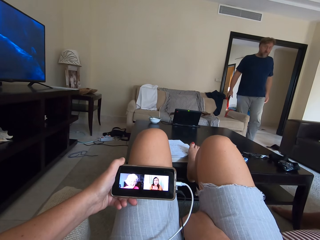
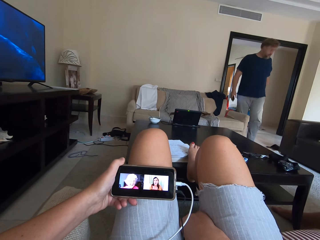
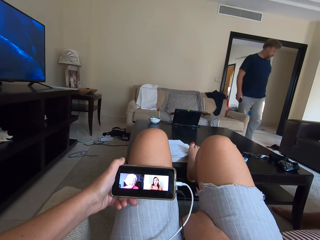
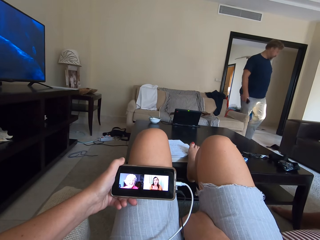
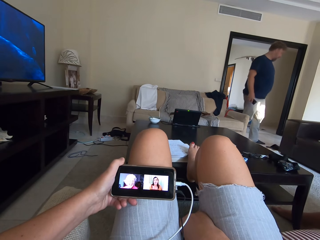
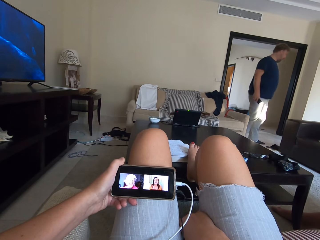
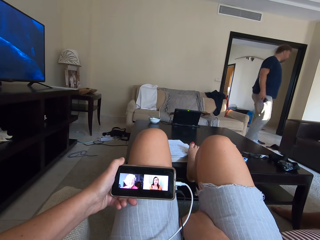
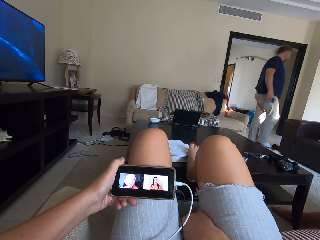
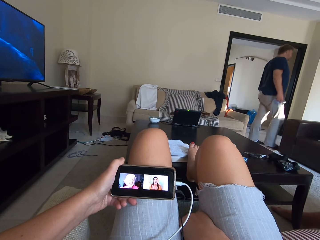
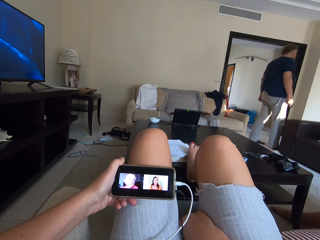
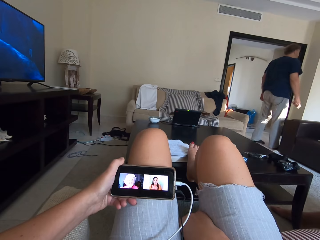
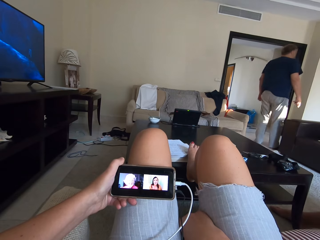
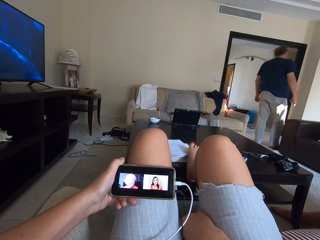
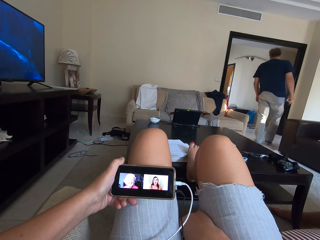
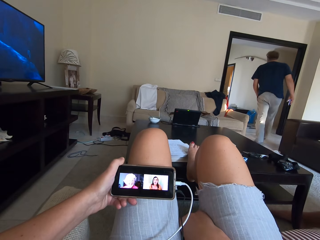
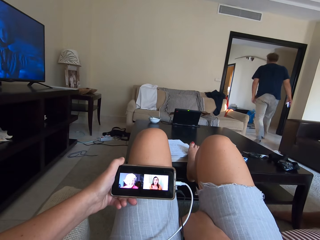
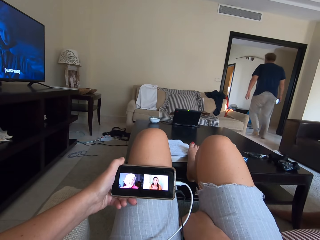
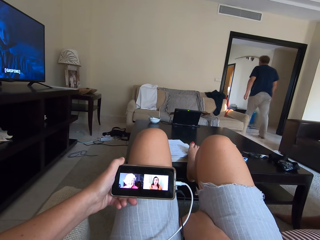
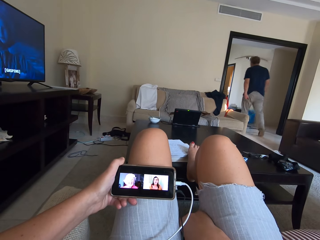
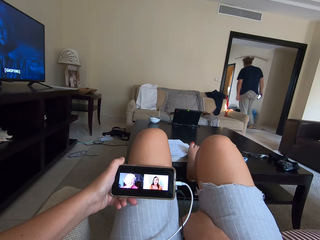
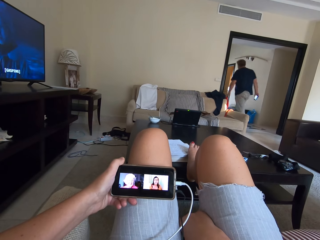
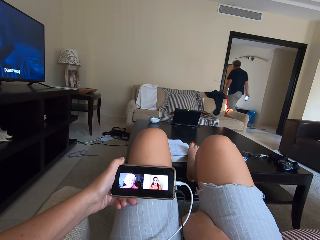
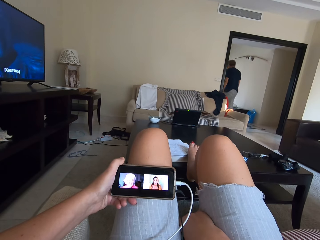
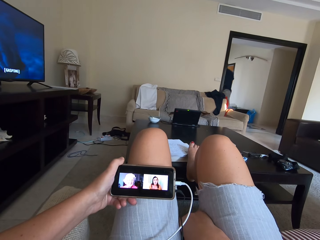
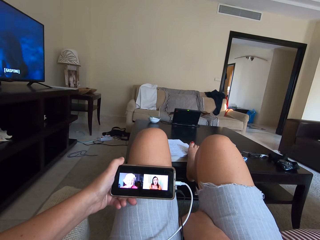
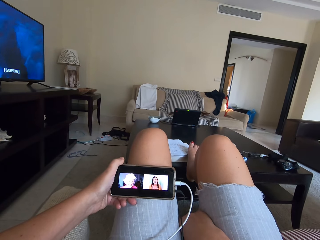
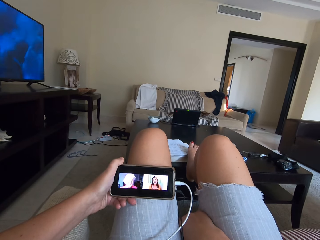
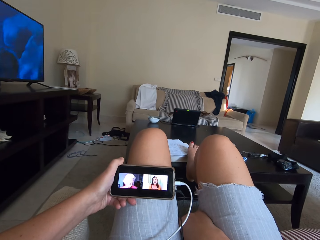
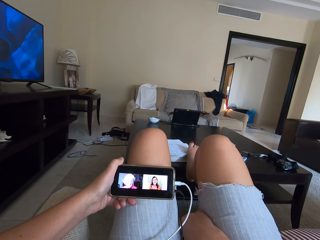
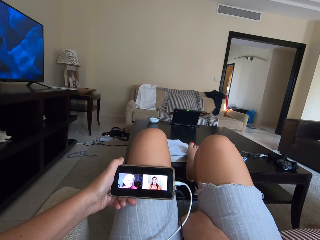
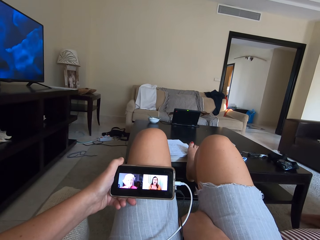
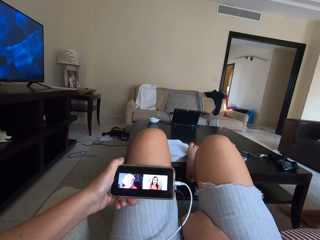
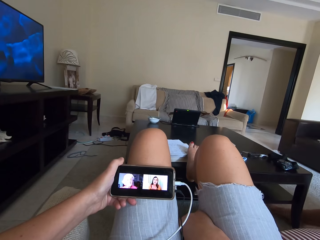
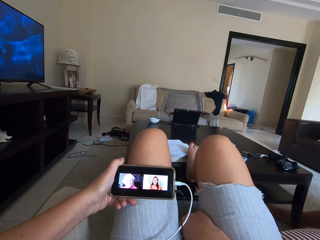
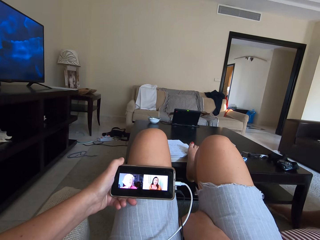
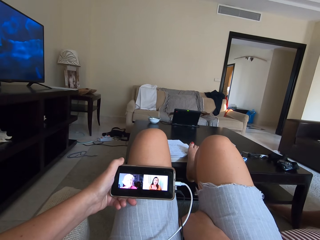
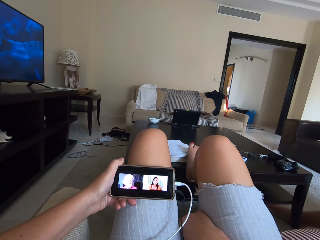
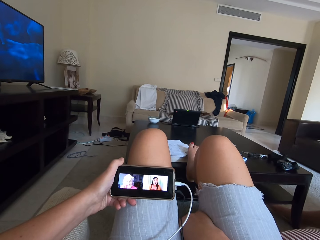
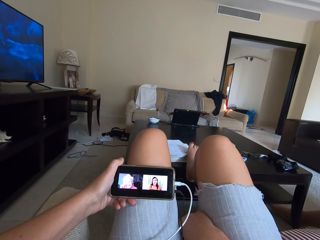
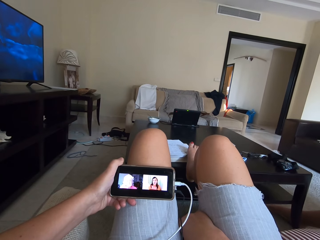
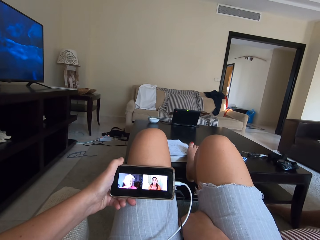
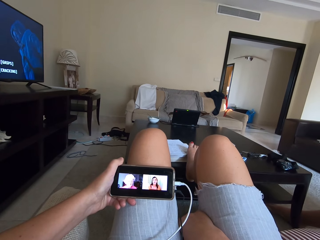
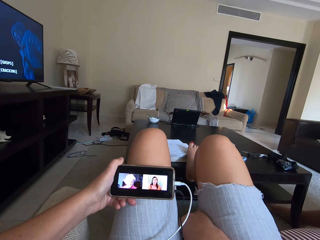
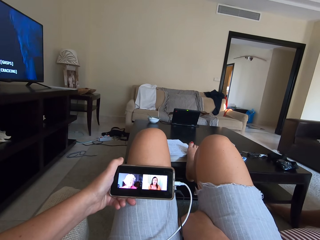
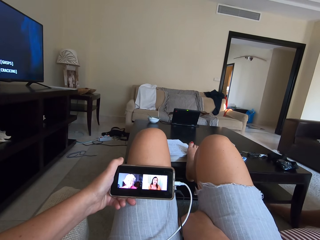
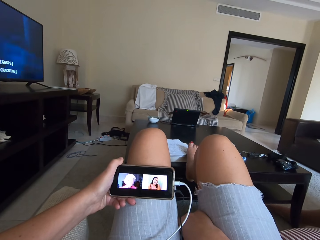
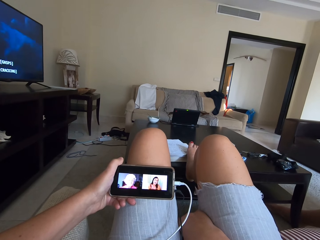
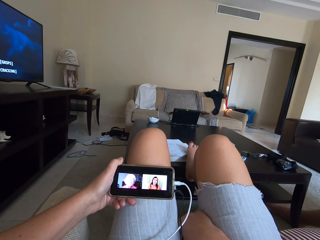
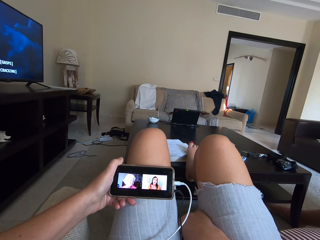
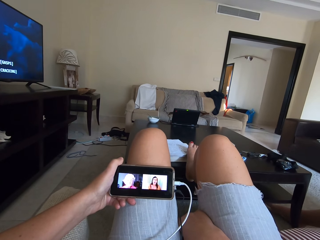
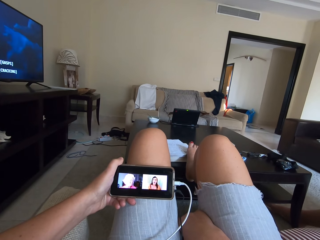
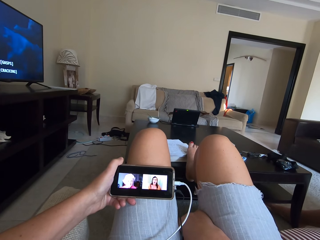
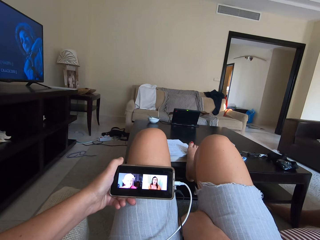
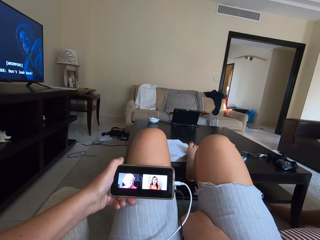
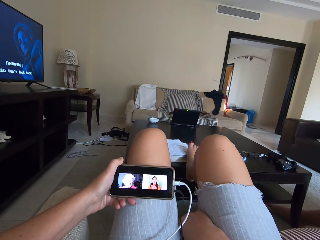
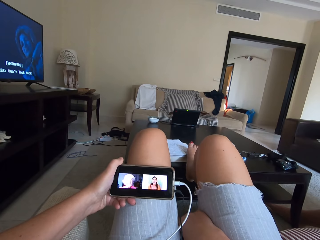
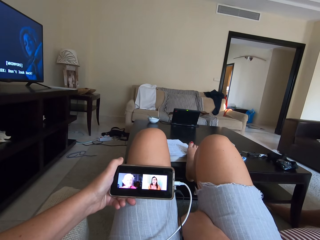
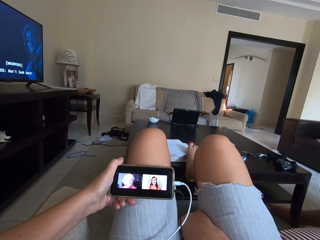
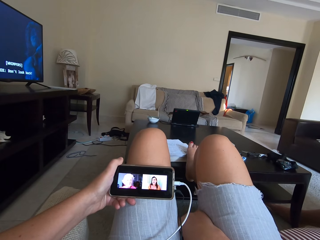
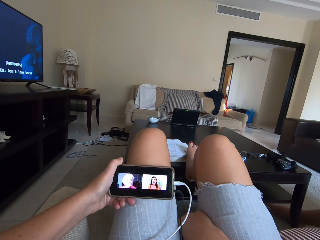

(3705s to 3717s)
The camera wearer walks around. They watch a video on the phone.

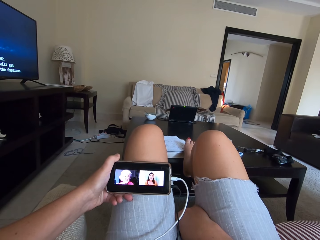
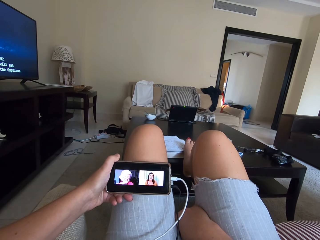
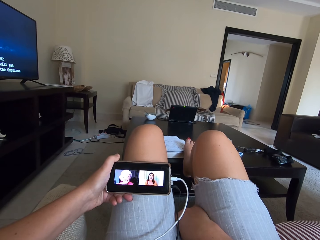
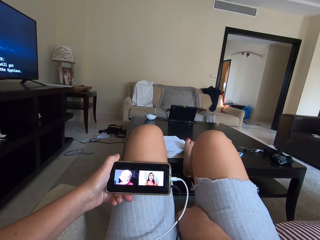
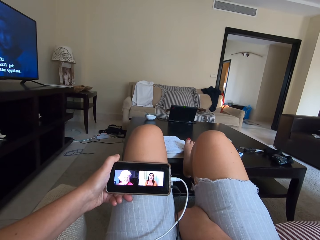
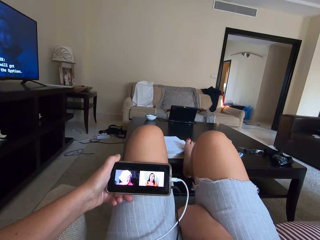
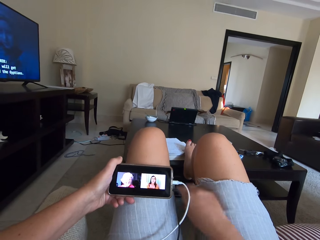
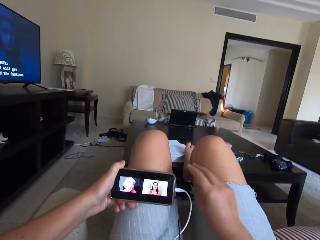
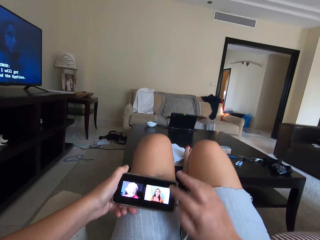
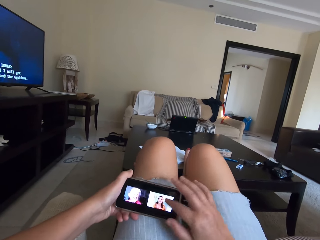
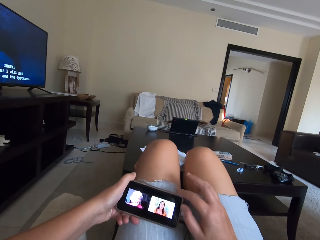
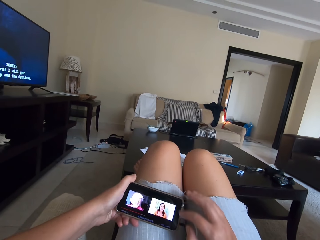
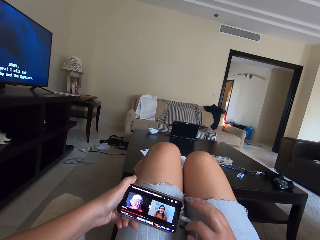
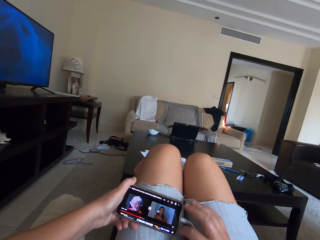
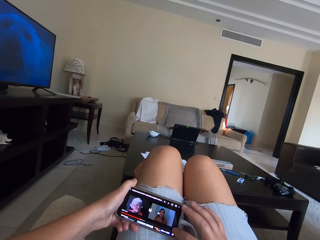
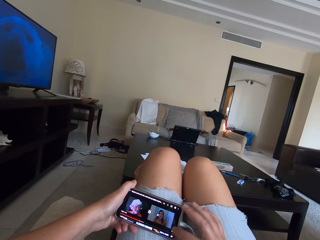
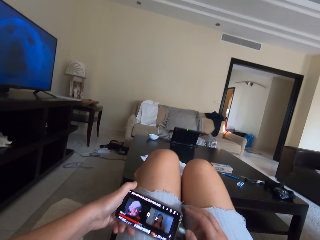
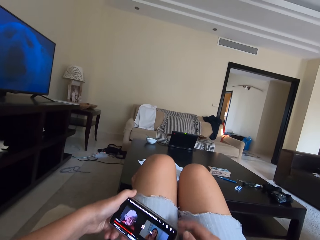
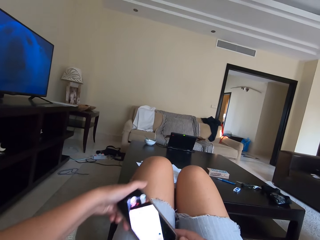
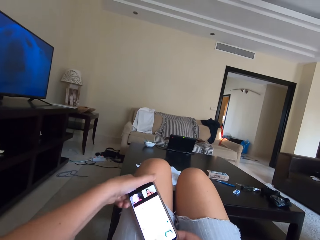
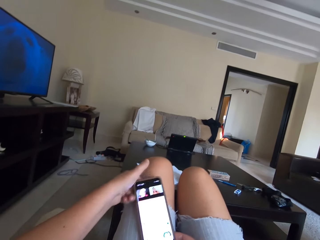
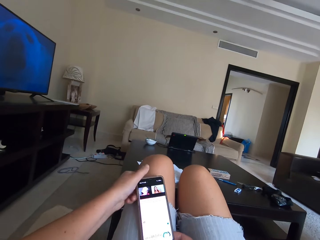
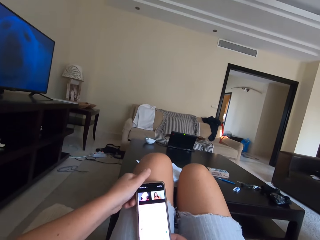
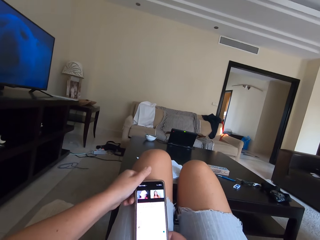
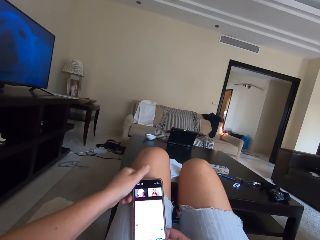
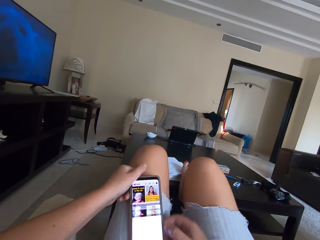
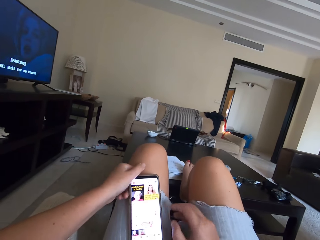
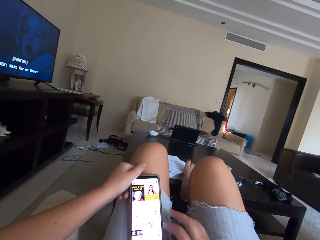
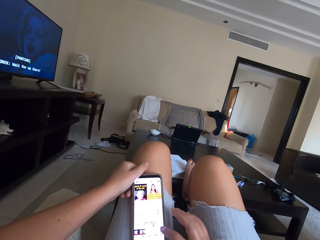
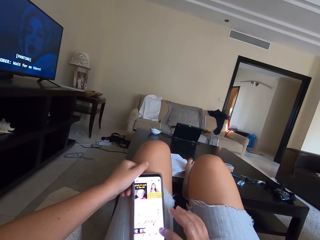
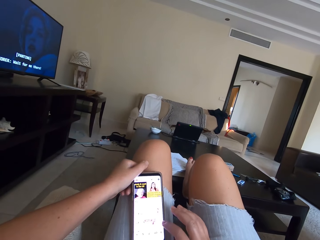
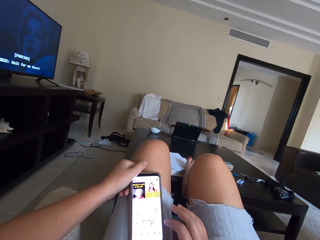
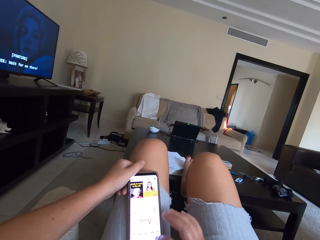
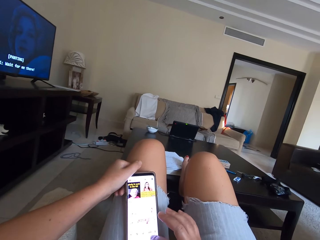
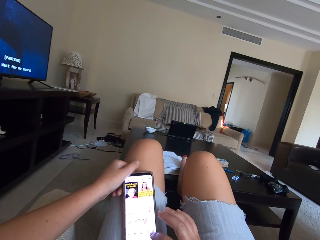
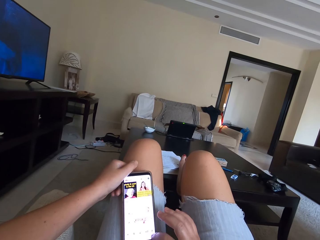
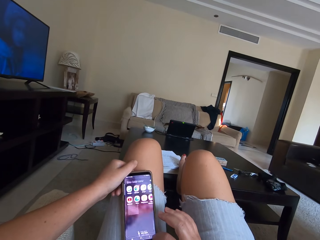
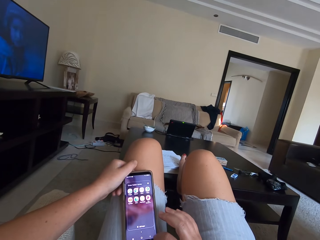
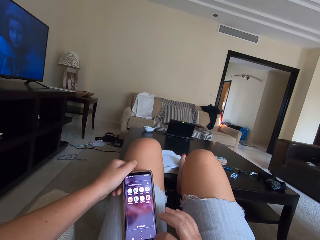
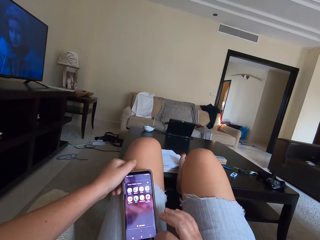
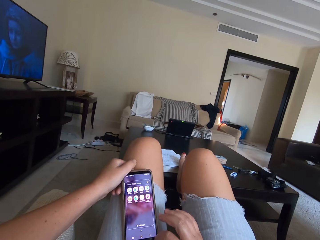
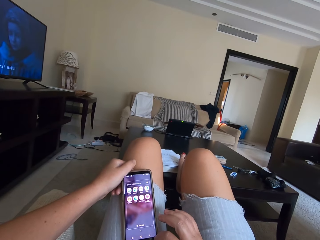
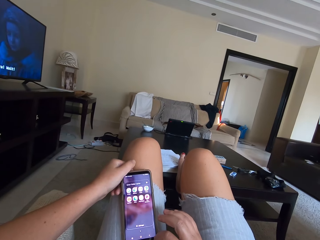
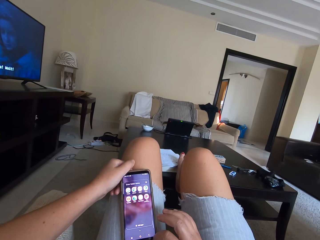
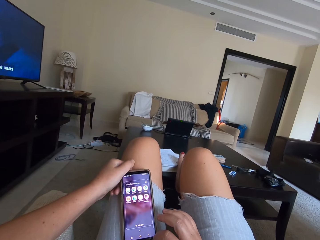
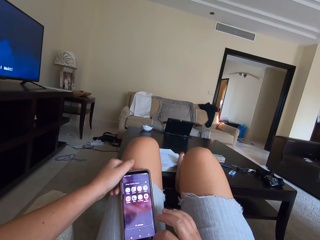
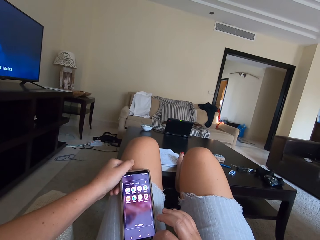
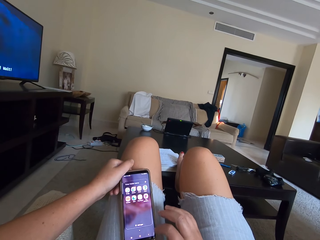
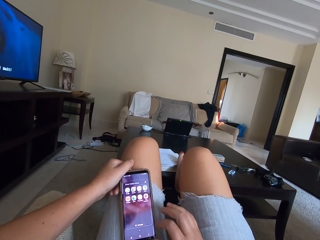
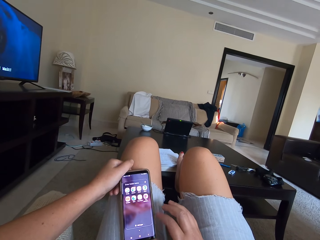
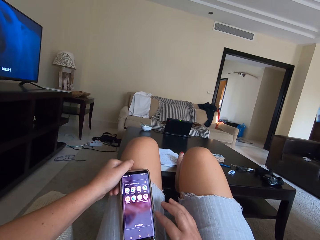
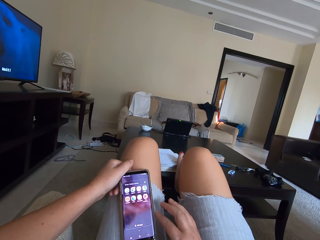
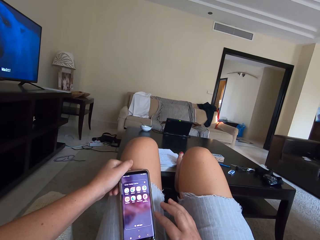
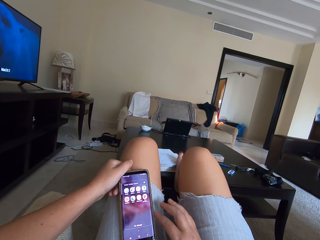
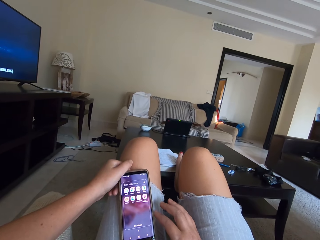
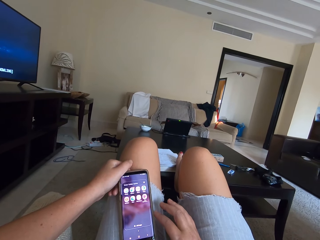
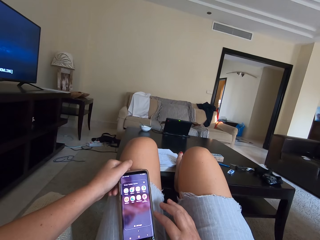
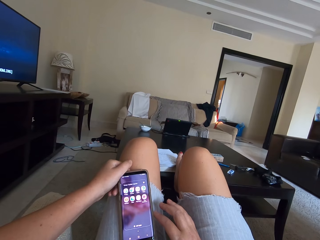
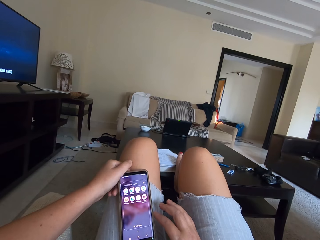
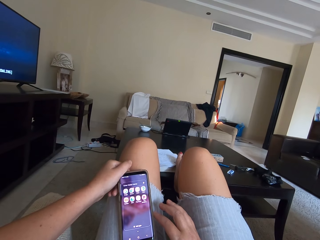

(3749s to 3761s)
The camera wearer taps the phone. They rotate the phone. They press the phone. They operate the phone.
